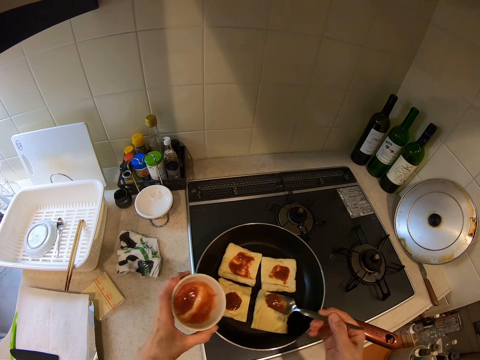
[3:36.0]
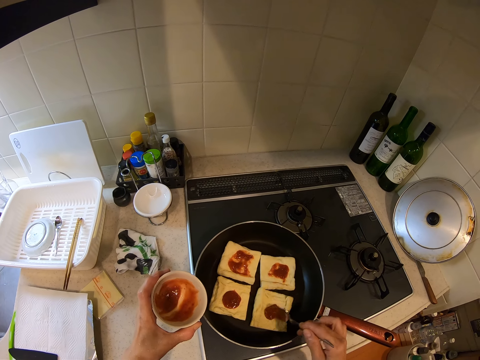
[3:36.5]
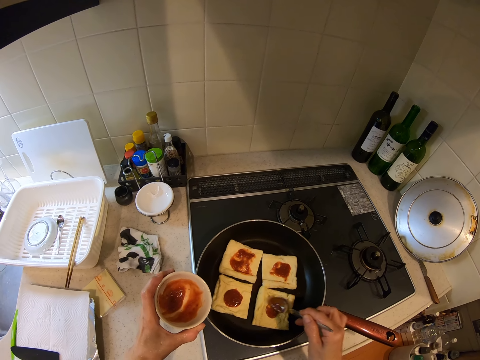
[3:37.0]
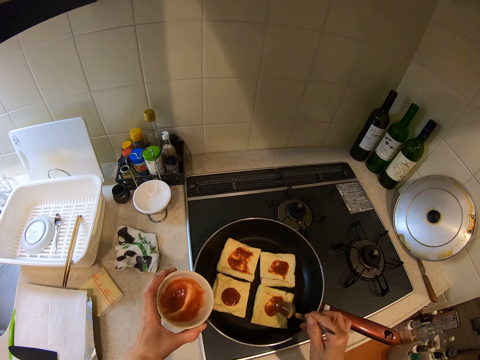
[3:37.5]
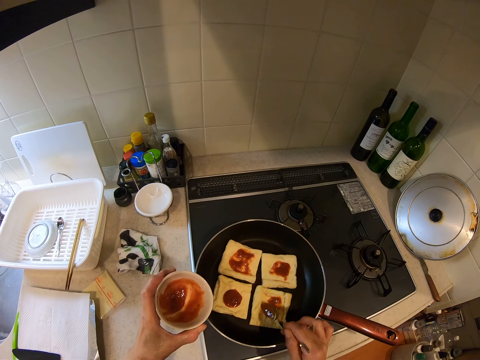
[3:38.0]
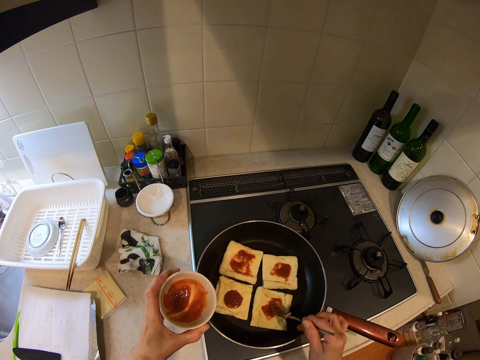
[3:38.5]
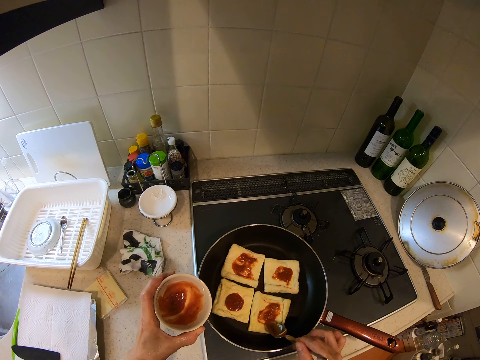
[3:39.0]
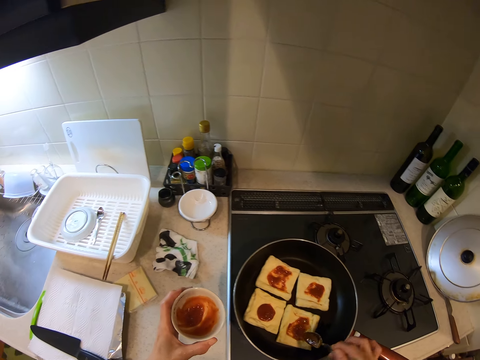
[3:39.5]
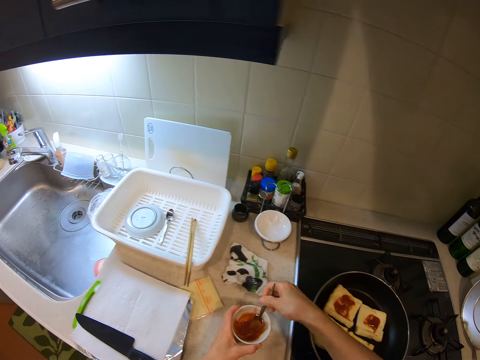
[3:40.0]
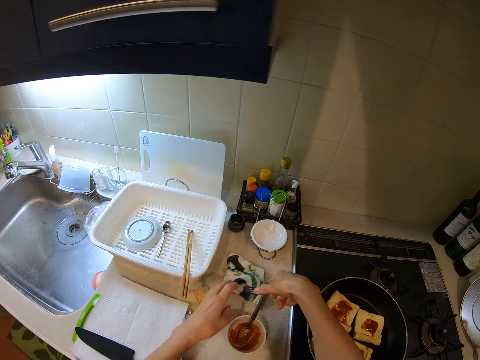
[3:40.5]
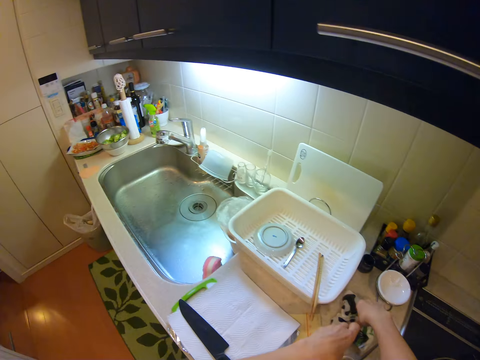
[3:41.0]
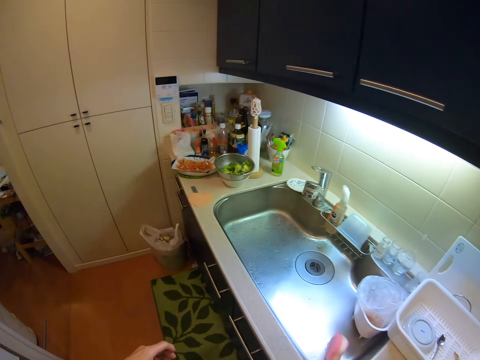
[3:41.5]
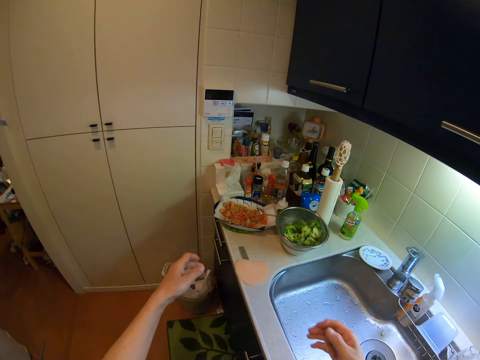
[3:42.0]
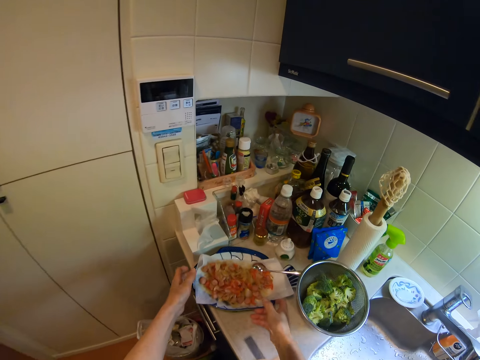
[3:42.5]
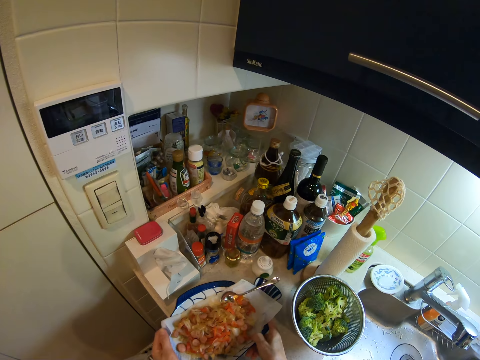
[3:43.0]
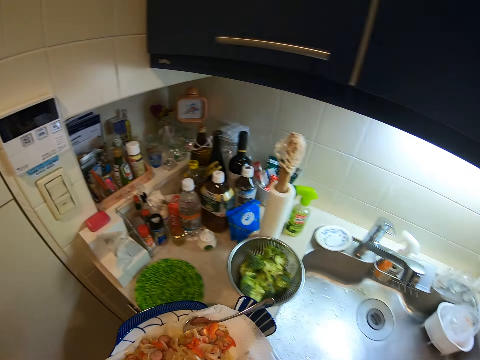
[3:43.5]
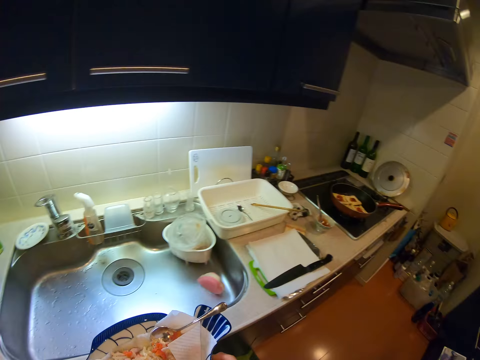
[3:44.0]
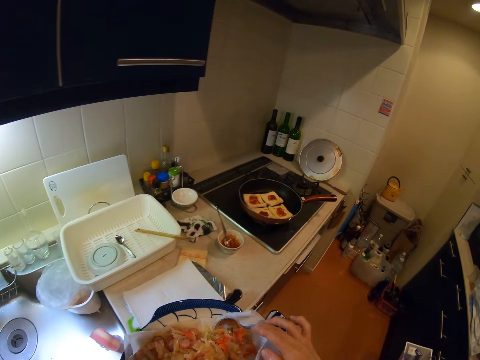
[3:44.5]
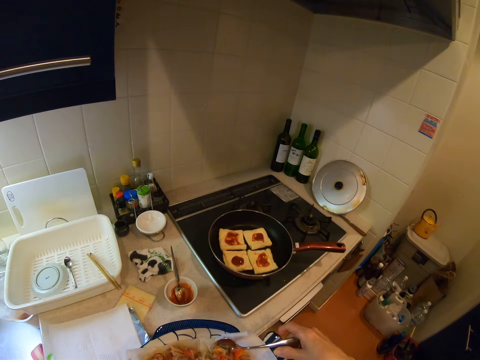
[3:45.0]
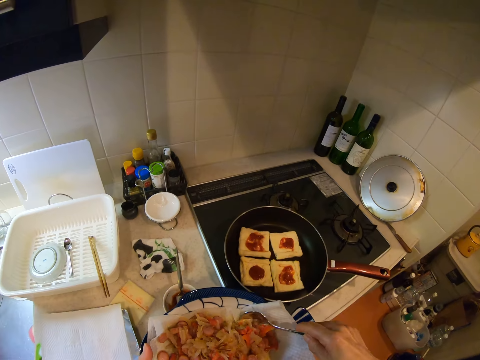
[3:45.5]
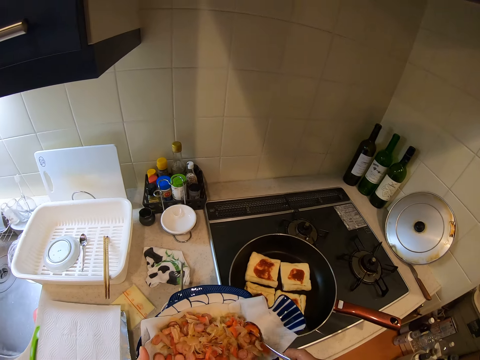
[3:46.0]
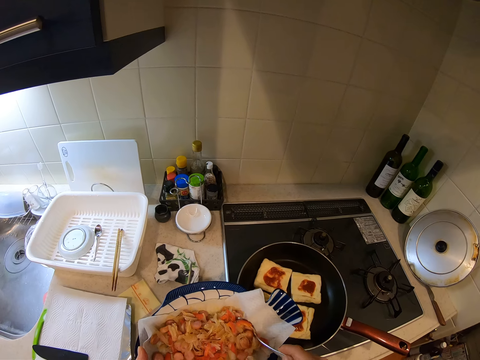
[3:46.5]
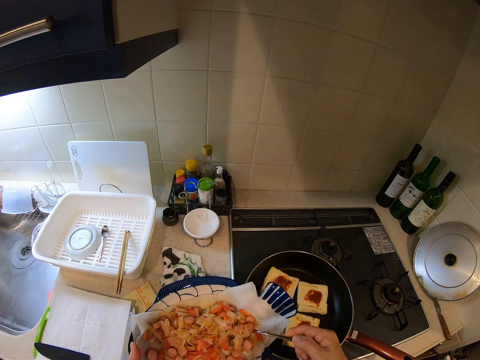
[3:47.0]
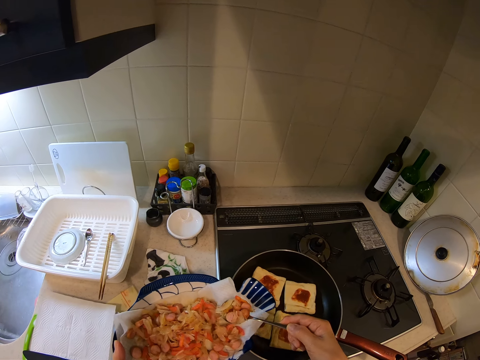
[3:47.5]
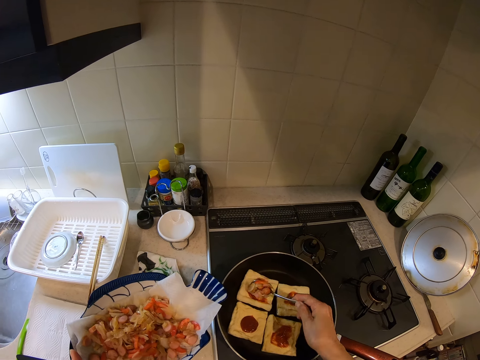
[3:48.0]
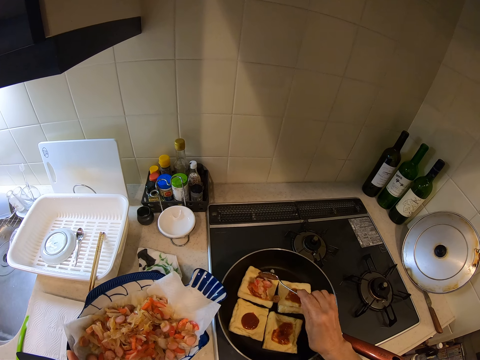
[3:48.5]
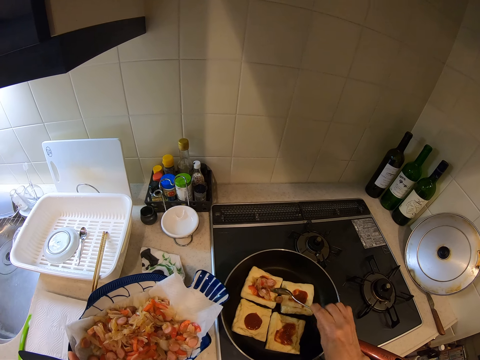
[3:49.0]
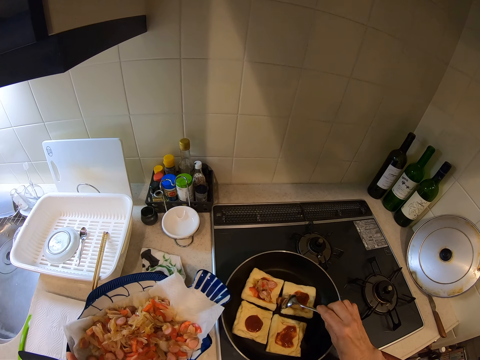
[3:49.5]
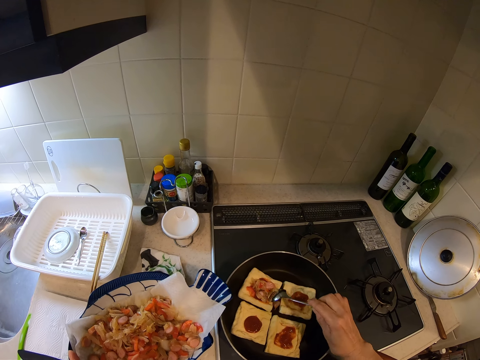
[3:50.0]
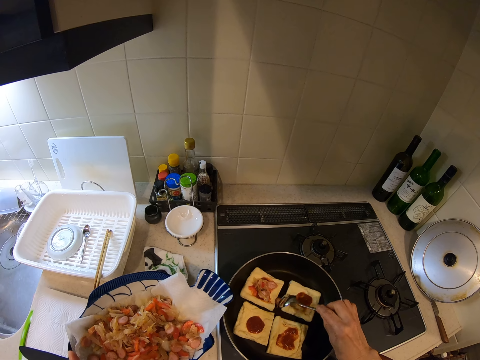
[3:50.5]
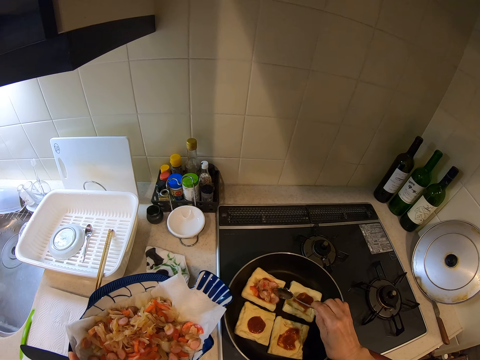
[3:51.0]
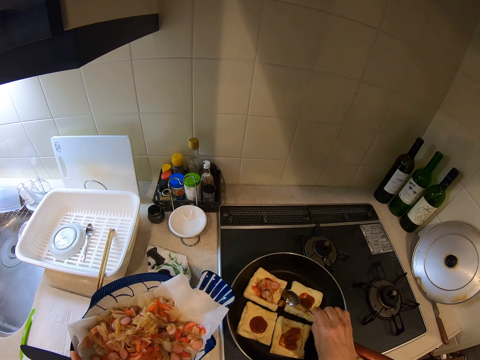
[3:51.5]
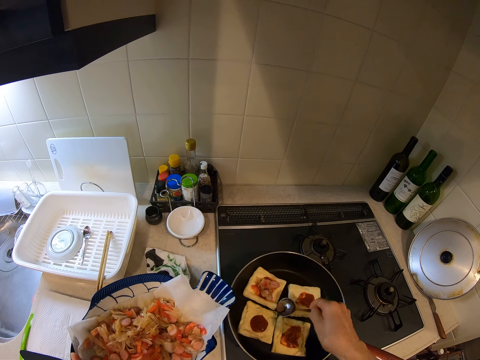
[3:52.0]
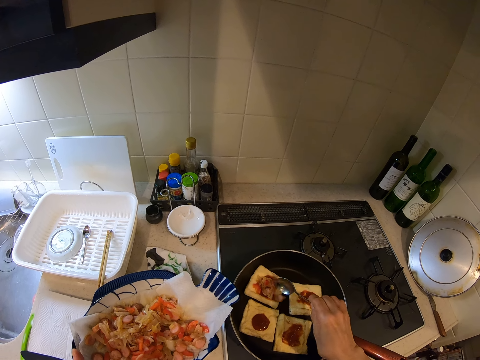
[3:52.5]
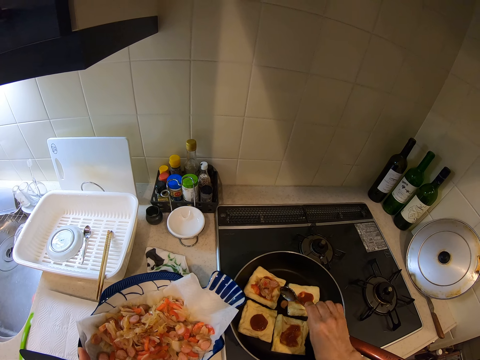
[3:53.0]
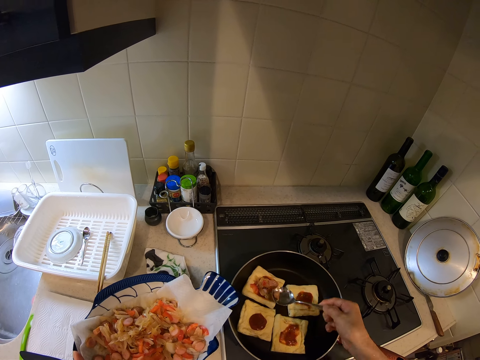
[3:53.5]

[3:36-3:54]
The camera wearer spreads the ketchup mixture on a slice of bread in the frying pan. She drops the ketchup plate on the kitchen countertop, puts the spoon into the ketchup plate, and touches the cloth. She cleans her hands with the hand towel on the kitchen countertop. She picks up a flat plate with salad from the kitchen countertop with both hands. She scoops some fillings from the plate with the spoon. She puts the fillings on a slice of bread in the frying pan.

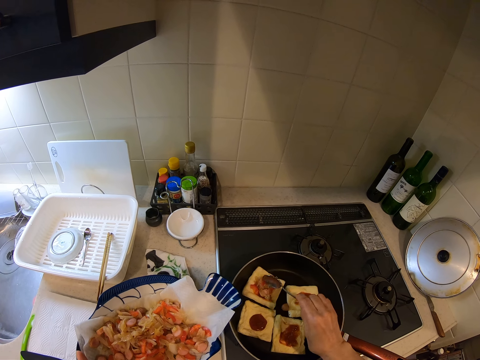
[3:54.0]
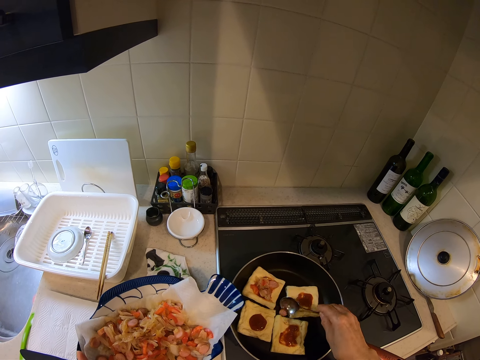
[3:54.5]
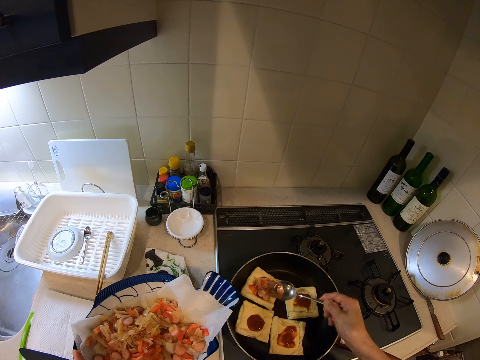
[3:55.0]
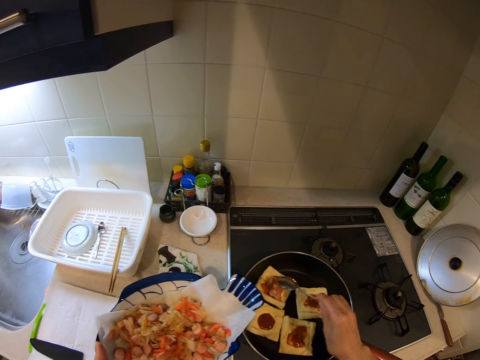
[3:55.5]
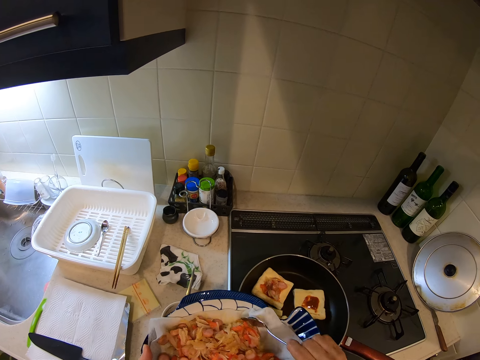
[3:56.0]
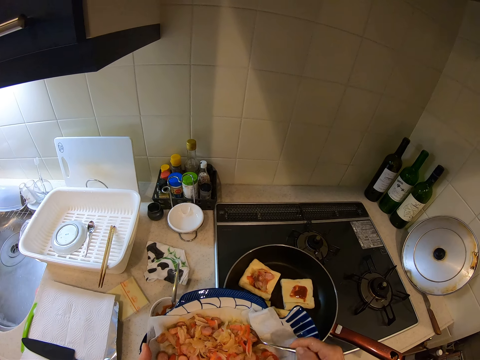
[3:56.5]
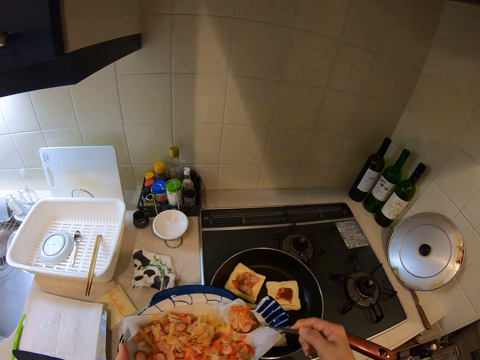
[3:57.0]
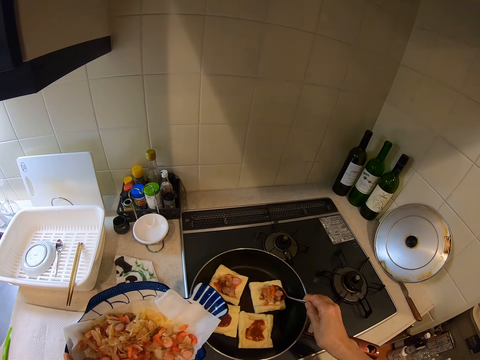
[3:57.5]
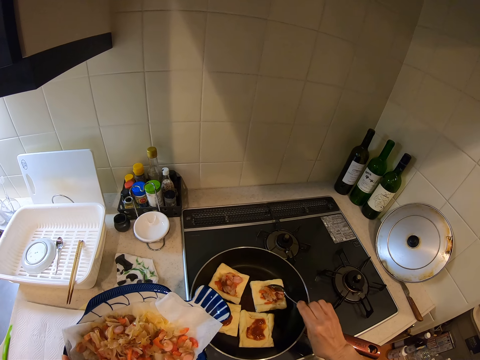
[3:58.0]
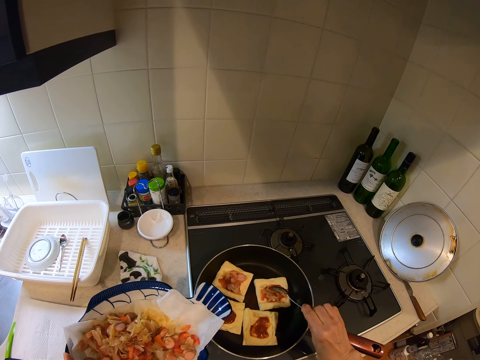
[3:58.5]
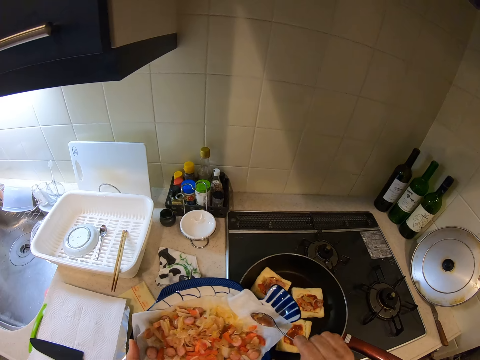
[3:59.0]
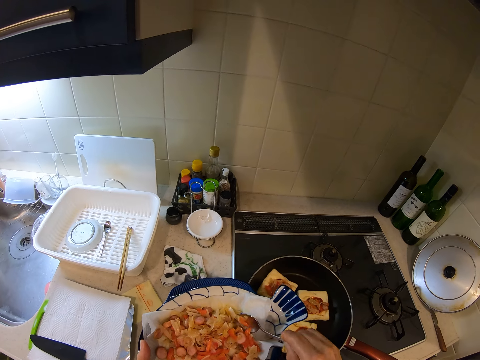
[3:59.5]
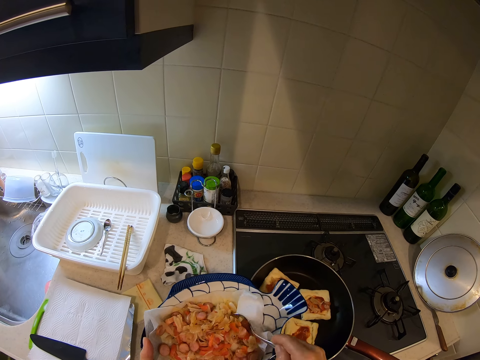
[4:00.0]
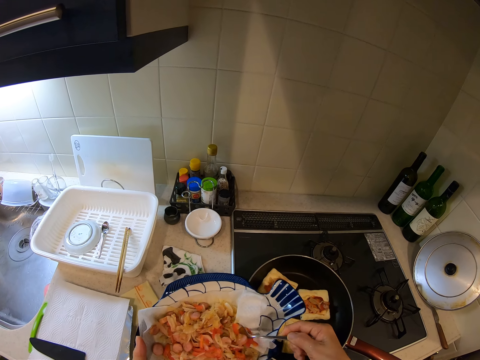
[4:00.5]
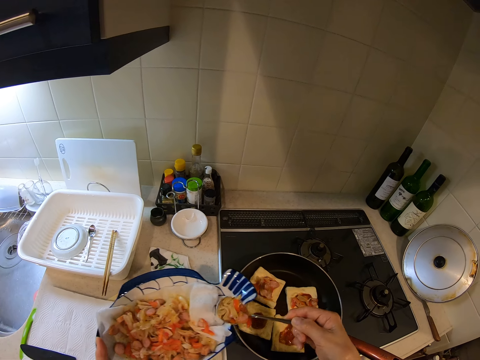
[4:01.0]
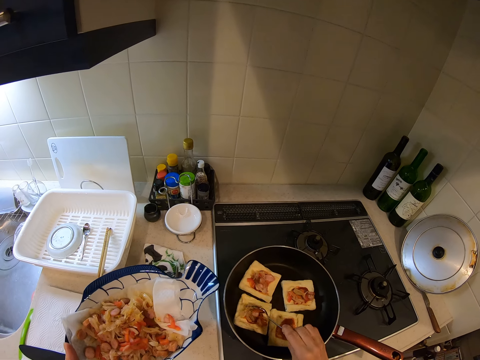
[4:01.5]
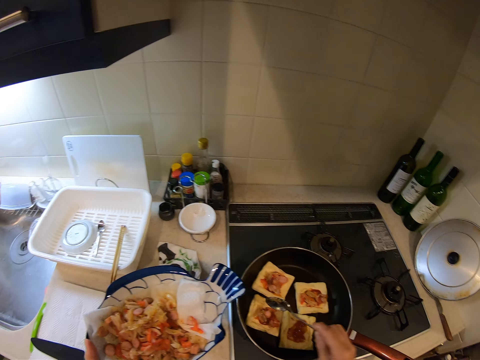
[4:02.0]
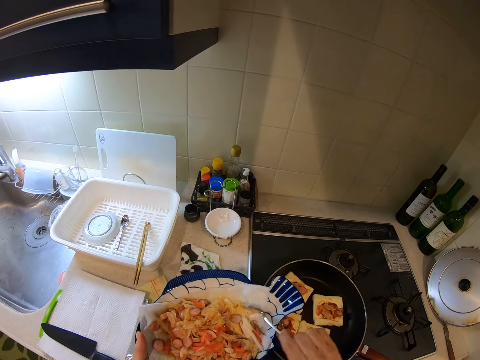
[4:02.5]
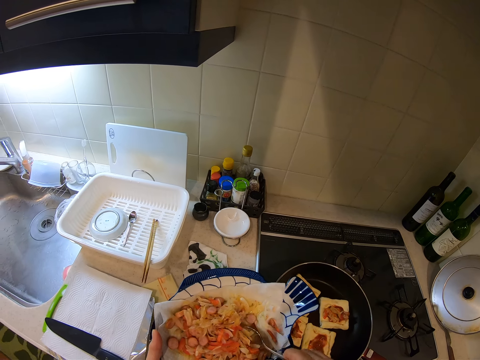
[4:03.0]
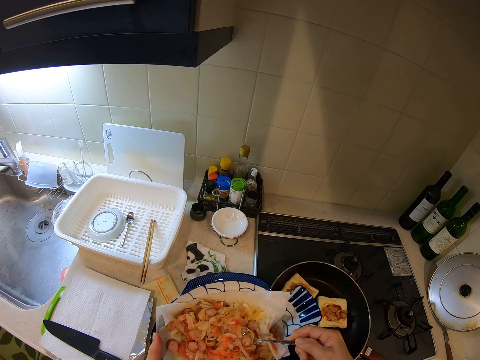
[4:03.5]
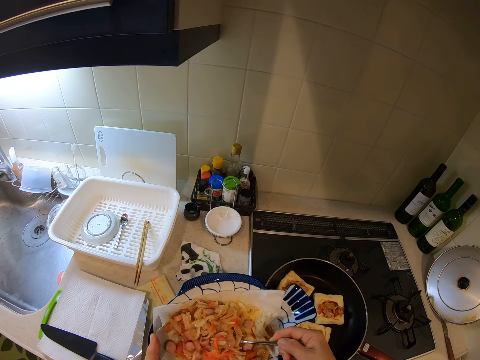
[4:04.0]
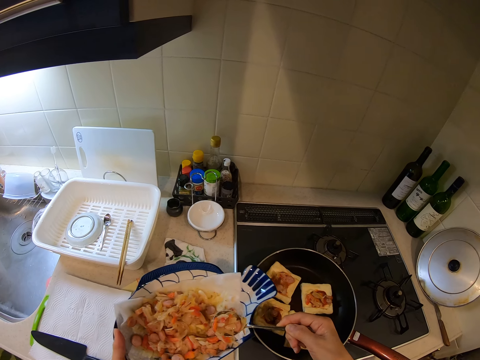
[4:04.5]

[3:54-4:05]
The camera wearer picks up a piece of hotdog from the frying pan with the spoon. They put the piece of hotdog on the slice of bread. They scoop some fillings from the plate with the spoon. They put the fillings on a slice of bread in the frying pan. They scoop some fillings from the plate with the spoon. They put the fillings on a slice of bread in the frying pan. They scoop some fillings from the plate with the spoon.
